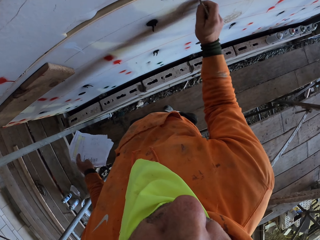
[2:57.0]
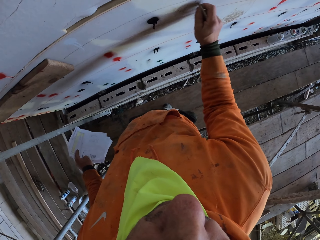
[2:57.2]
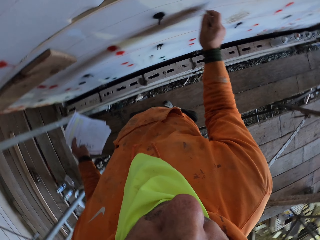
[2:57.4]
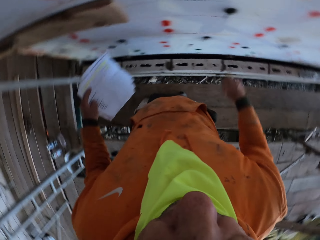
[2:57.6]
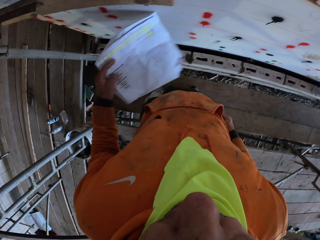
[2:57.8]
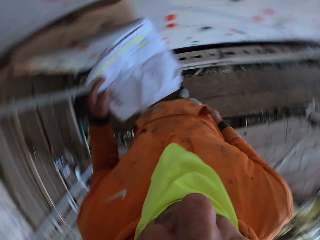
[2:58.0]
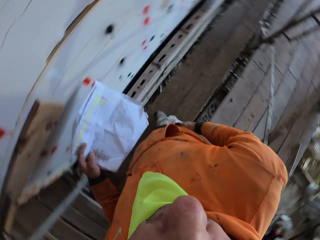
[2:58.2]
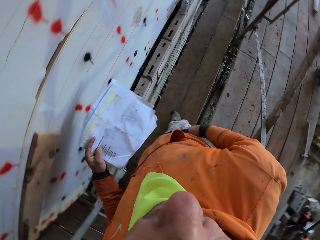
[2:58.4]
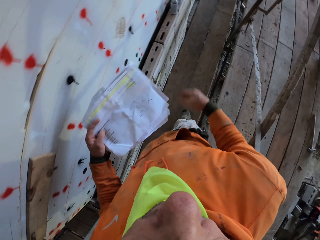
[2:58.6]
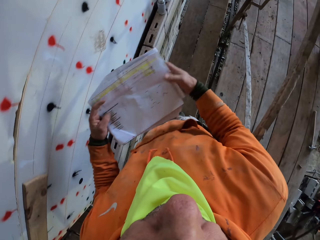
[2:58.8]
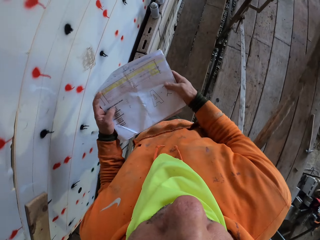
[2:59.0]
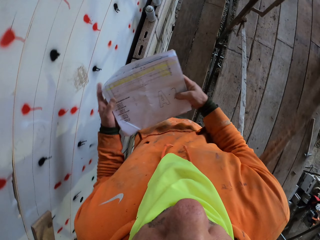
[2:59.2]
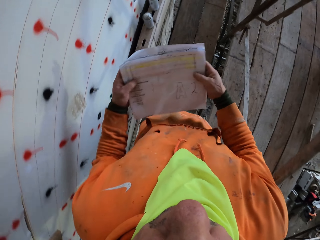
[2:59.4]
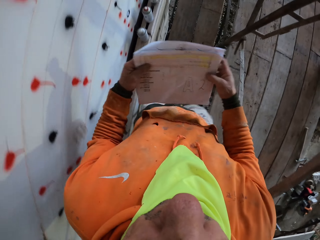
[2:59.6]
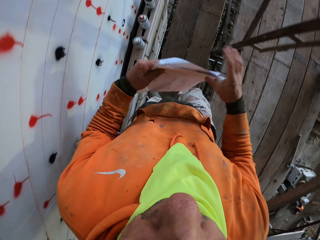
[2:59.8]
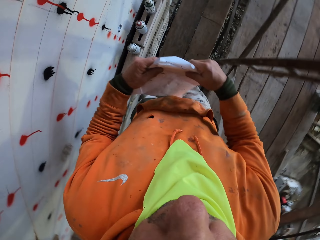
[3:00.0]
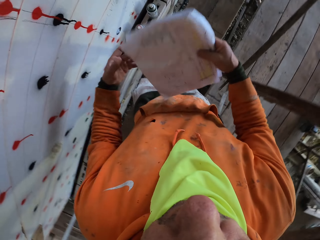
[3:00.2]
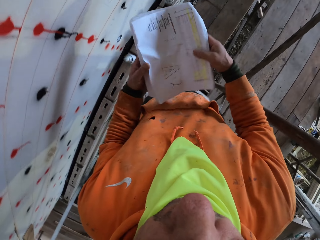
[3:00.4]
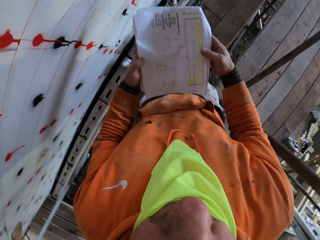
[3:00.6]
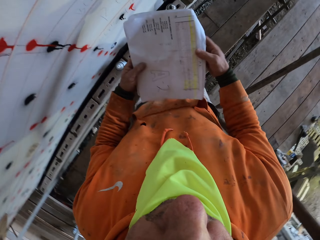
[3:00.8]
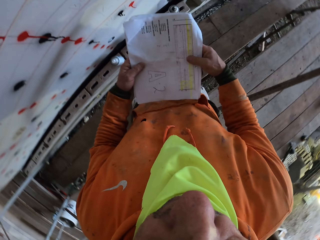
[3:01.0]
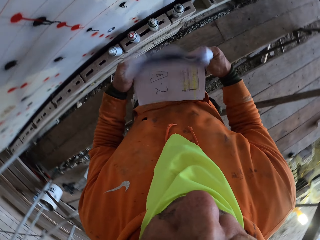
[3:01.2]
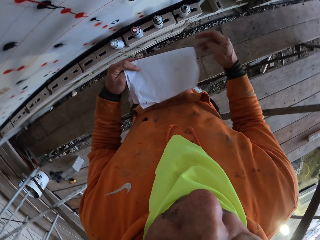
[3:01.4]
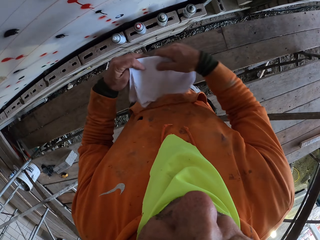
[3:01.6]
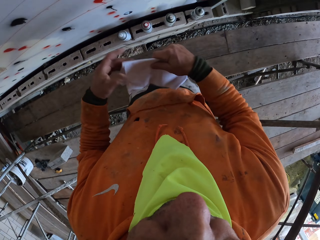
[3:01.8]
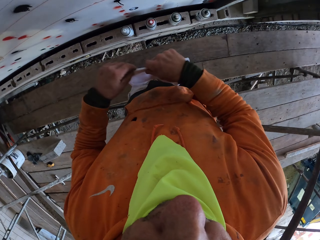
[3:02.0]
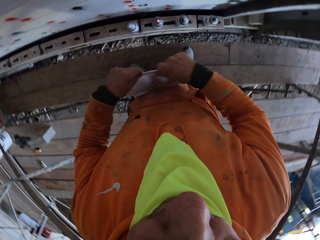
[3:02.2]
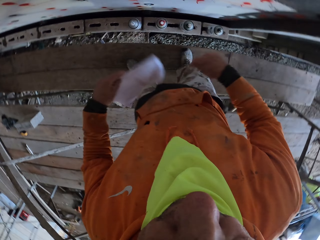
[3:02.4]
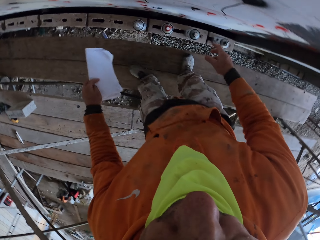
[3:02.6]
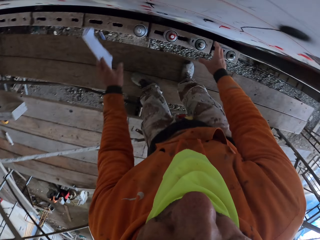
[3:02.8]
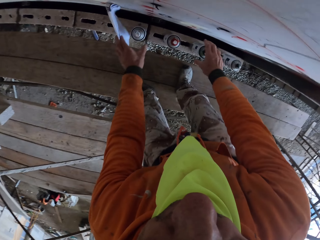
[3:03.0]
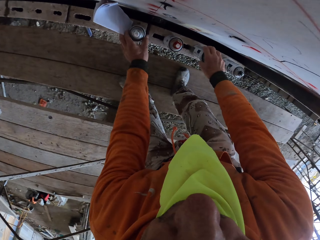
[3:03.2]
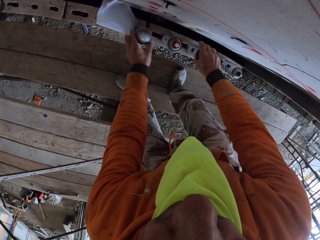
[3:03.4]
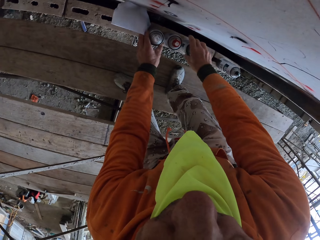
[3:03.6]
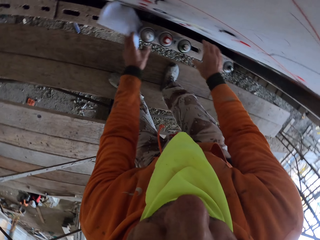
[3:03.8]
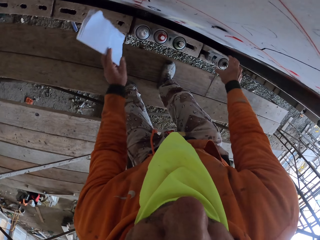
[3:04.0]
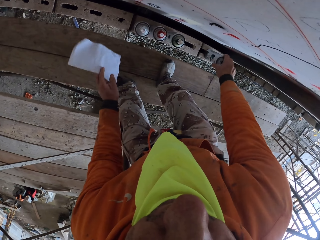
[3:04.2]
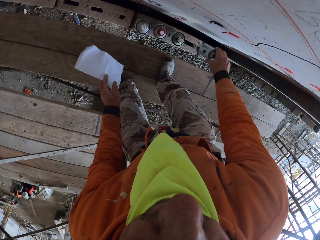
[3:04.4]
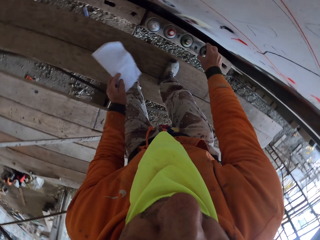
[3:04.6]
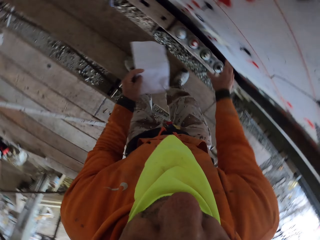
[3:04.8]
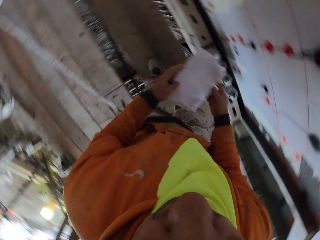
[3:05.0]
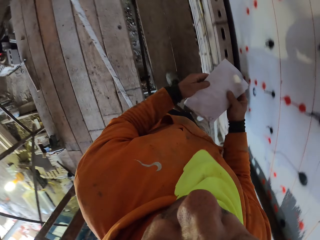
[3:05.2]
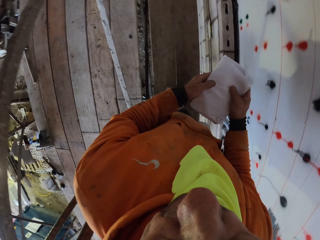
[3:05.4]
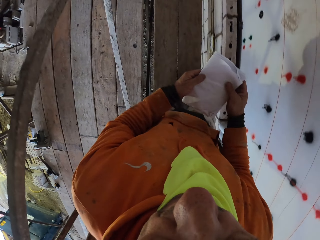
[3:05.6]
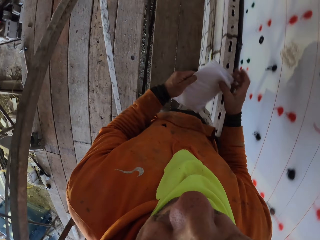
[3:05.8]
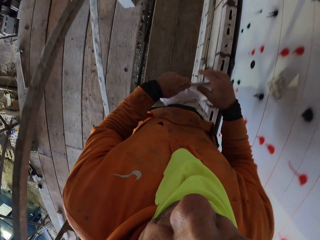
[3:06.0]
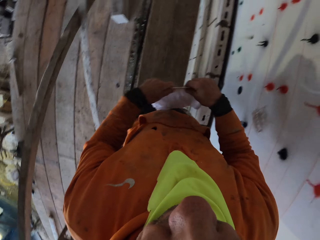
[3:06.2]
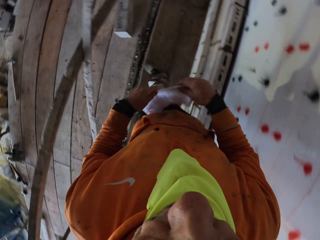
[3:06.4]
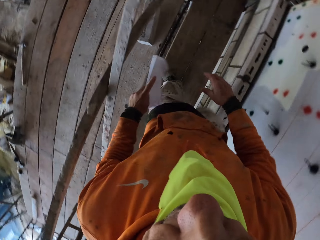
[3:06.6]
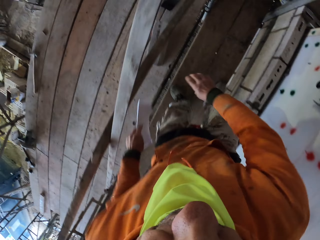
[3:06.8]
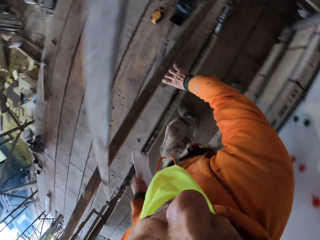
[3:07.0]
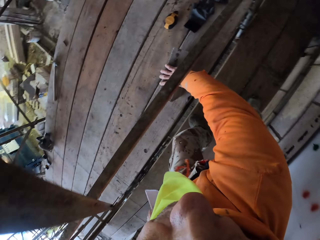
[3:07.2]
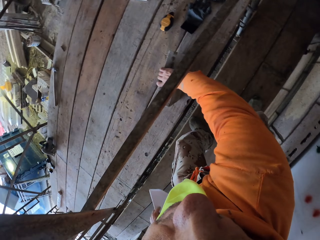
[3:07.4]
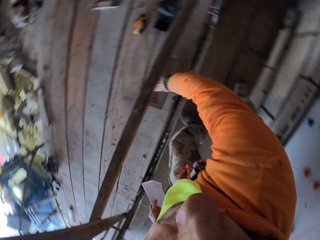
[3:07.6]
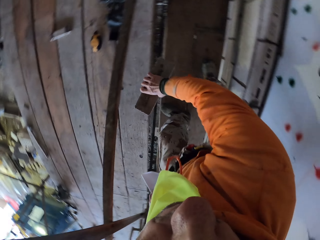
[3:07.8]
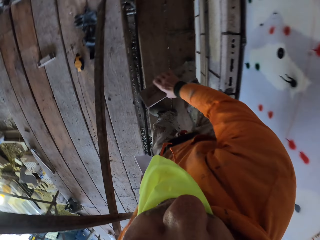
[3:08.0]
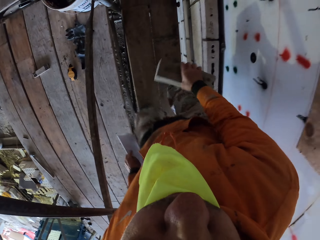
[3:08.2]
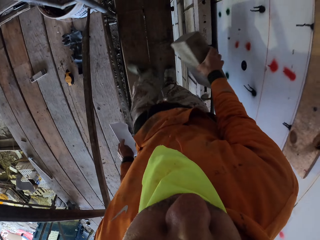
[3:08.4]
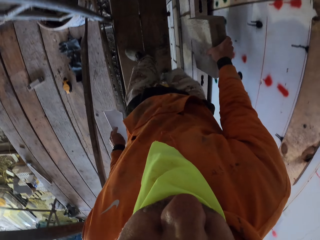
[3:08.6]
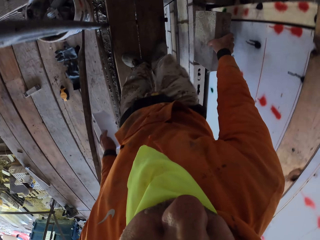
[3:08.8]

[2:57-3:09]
The camera wearer looks at the paper, puts the pen in the pocket, adjusts the papers and folds the papers. They adjust the sprays on the floor. They hold the papers with both hands. They pick up a brick or hollow block from the floor. They press the papers.

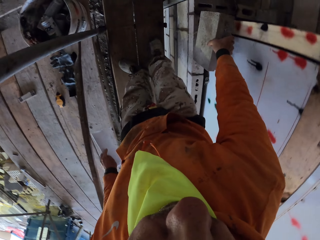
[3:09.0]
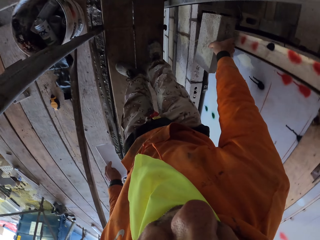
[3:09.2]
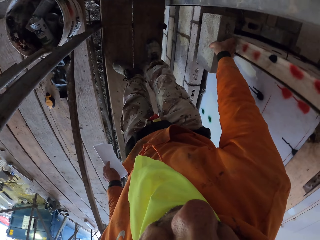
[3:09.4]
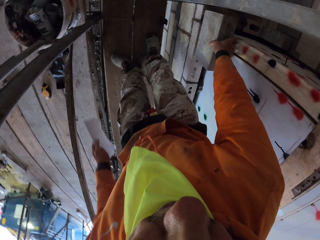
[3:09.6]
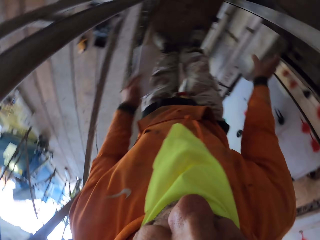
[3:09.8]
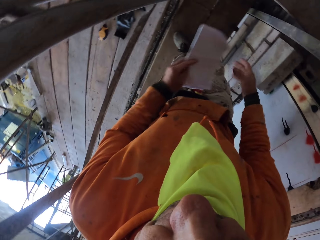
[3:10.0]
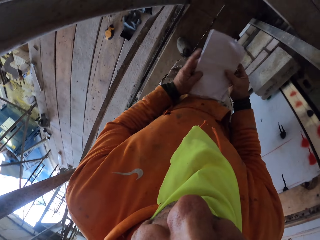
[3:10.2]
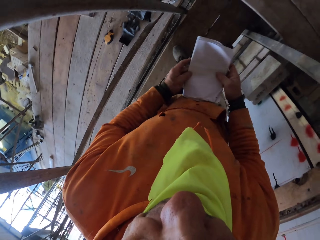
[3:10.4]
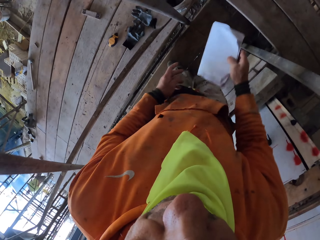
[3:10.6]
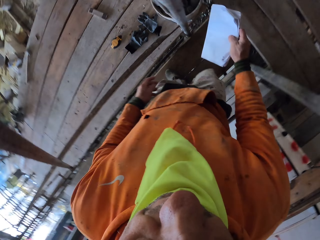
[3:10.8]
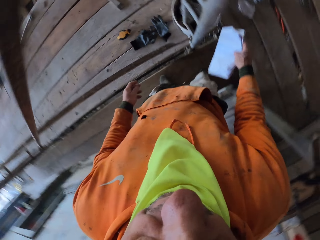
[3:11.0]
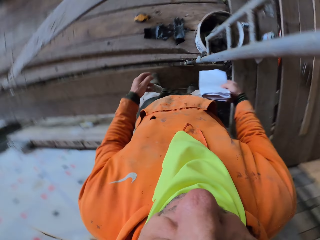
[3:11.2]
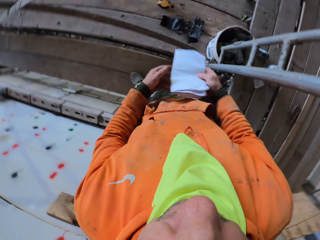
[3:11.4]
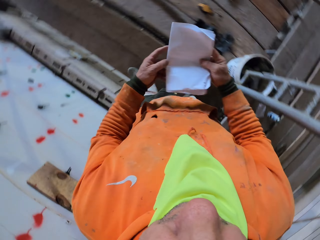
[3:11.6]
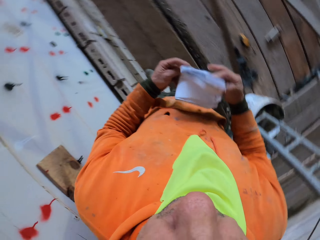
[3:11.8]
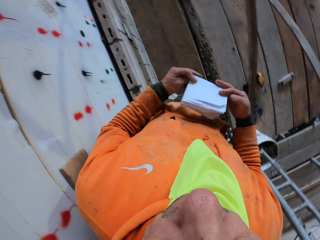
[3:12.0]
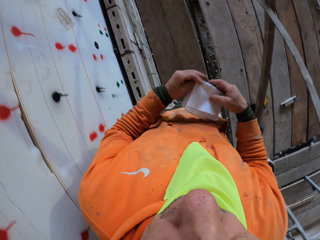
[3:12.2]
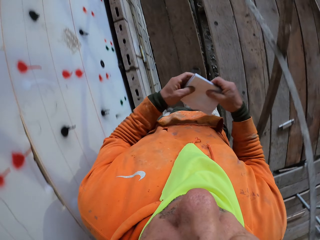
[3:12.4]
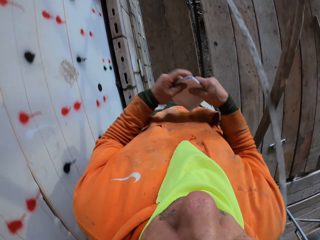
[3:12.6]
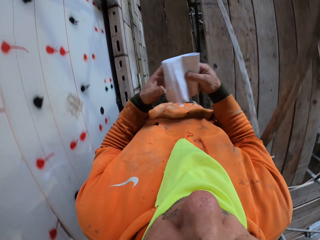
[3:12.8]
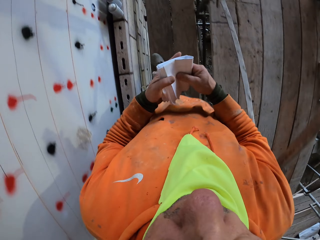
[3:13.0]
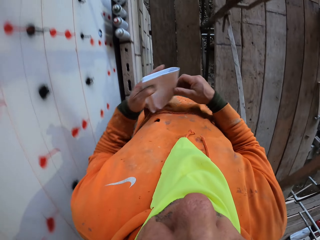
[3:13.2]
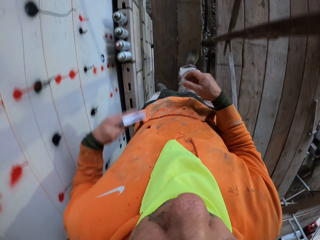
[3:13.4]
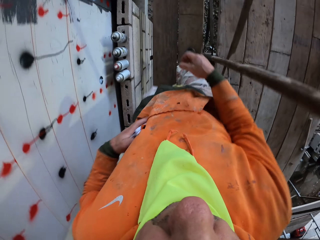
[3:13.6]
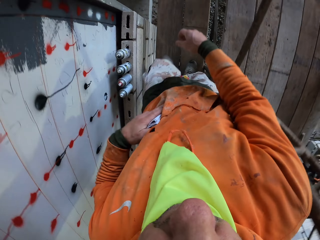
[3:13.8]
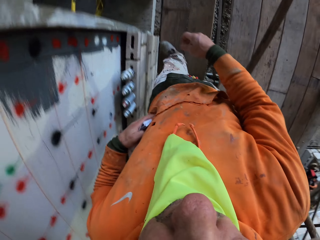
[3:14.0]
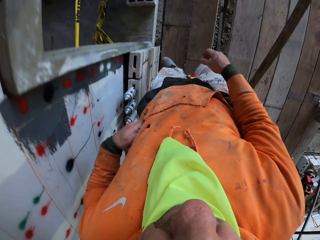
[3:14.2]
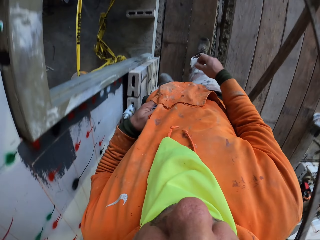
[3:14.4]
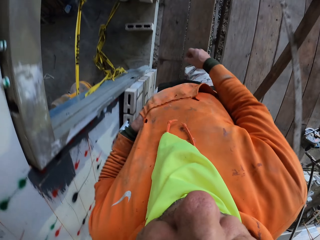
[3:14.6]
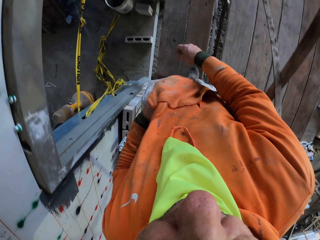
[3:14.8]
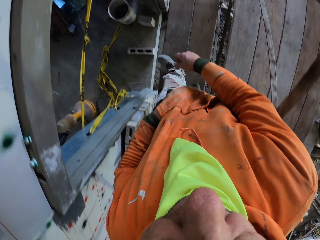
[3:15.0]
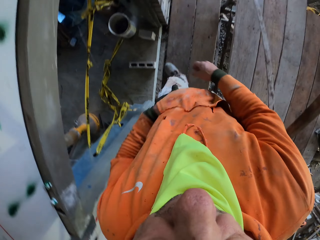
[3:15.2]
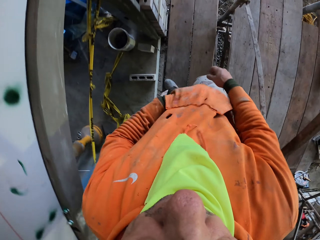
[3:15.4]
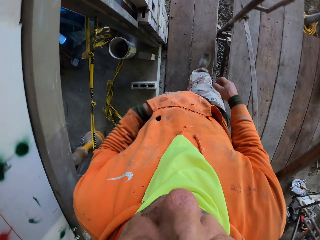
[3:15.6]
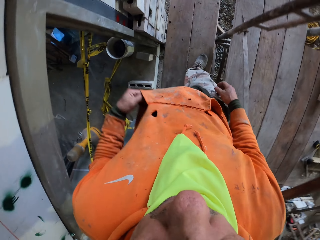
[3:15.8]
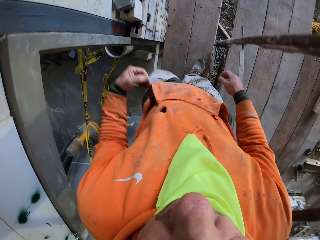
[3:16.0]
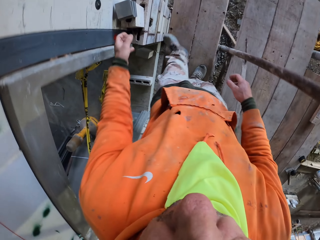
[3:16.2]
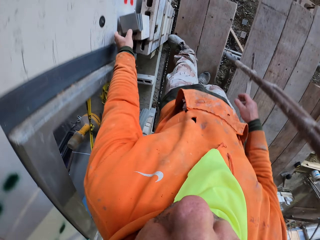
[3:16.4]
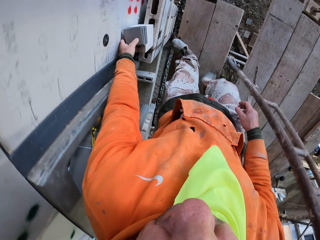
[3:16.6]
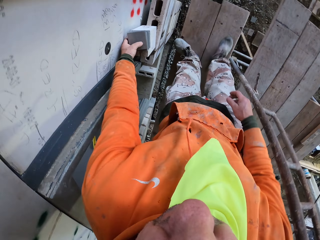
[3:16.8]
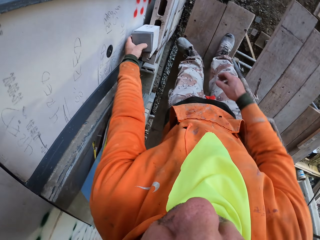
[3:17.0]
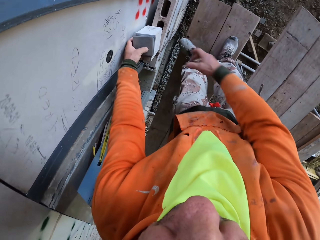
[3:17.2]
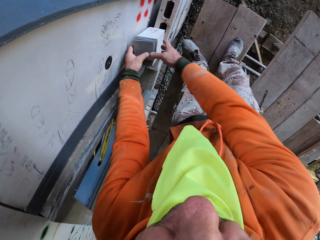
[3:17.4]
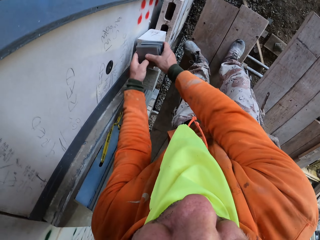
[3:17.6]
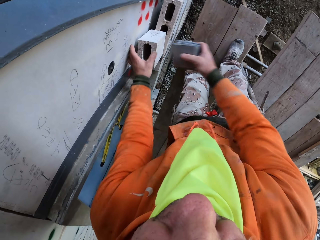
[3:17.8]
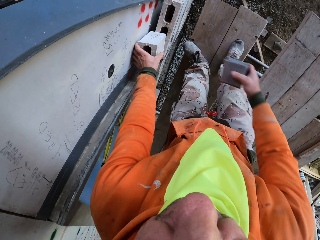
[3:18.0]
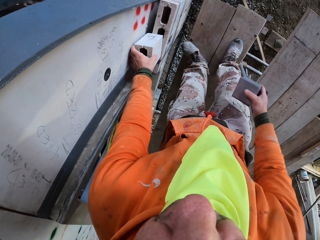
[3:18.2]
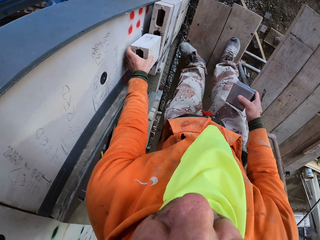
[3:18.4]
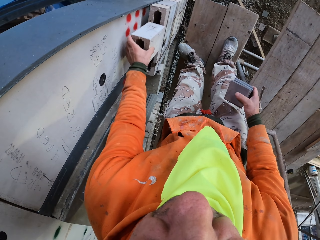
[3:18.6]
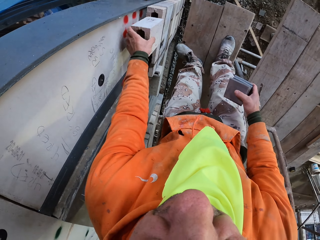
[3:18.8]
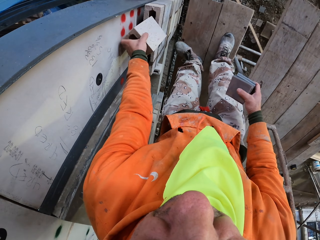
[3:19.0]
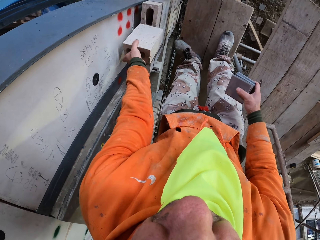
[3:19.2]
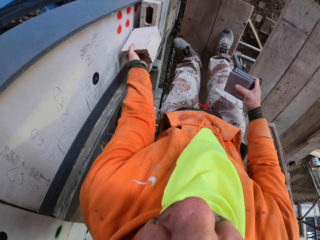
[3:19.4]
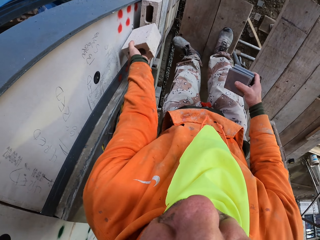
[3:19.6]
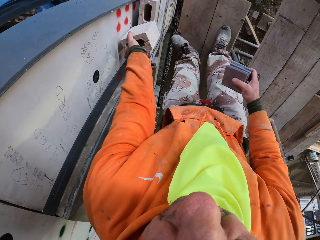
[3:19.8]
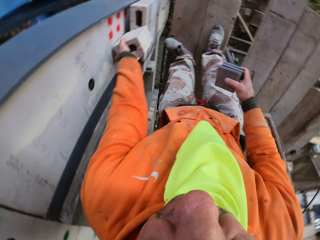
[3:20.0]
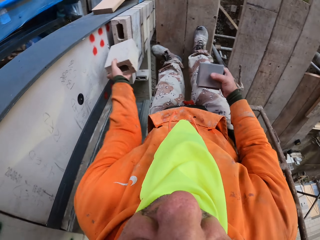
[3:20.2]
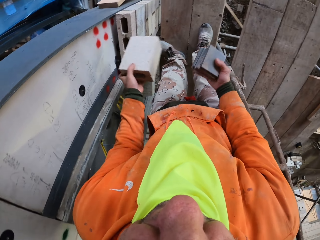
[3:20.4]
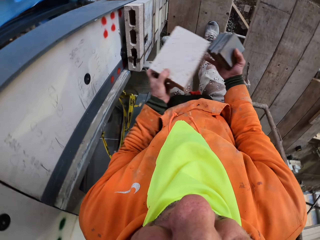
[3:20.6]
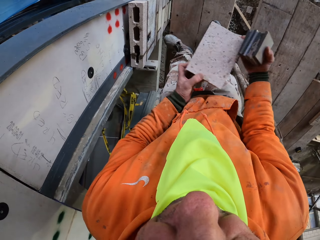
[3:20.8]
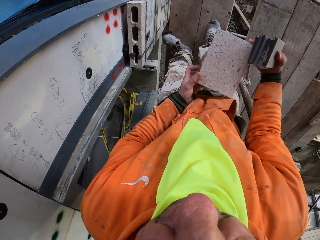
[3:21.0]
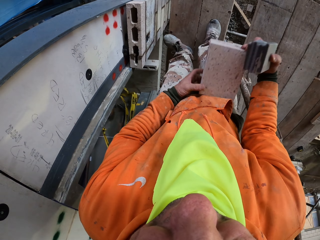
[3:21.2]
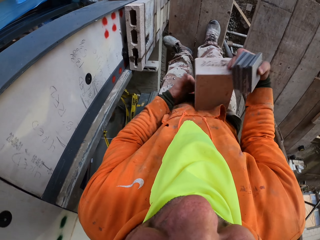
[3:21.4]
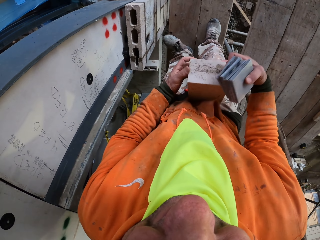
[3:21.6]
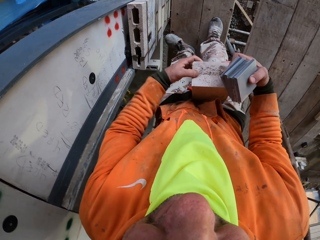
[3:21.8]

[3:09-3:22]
The camera wearer places the hollow block or brick on other blocks. They pass the papers to the right hand, fold the papers and walk on the scaffolding. They put the paper in the pocket. They pick up something from the brick. They turn the hollow block and lift the hollow block. They turn the hollow block and put the brick down.
